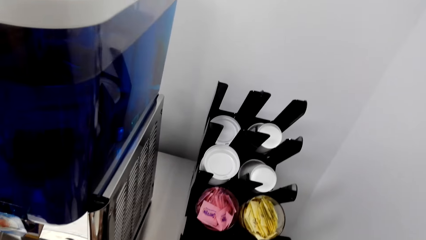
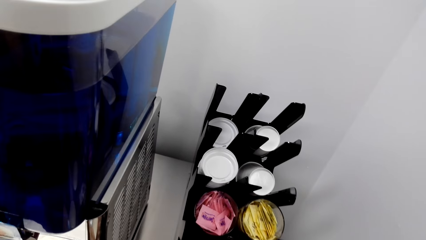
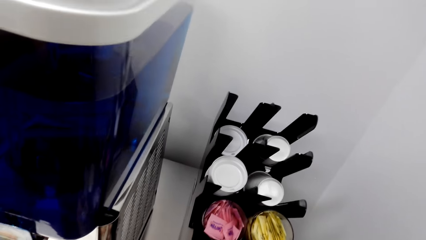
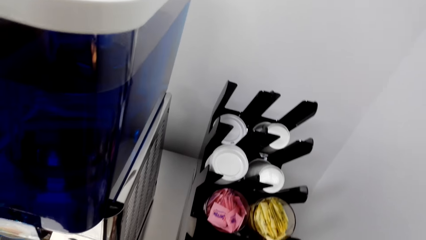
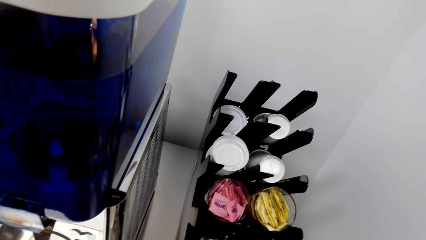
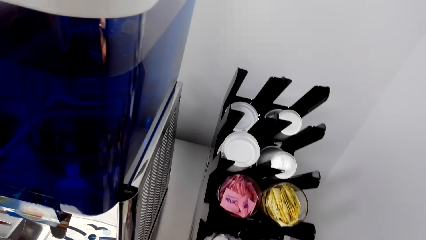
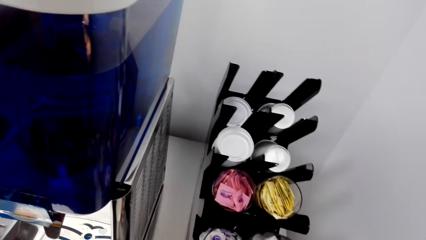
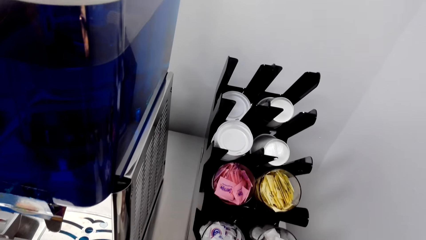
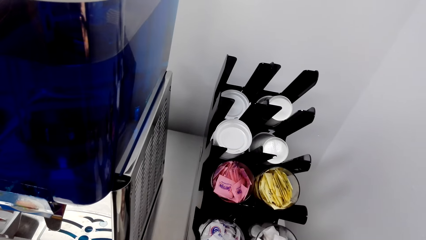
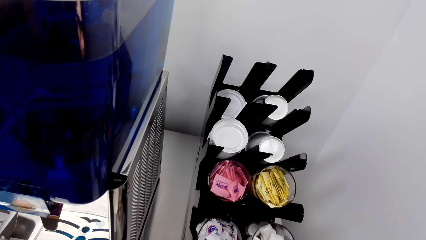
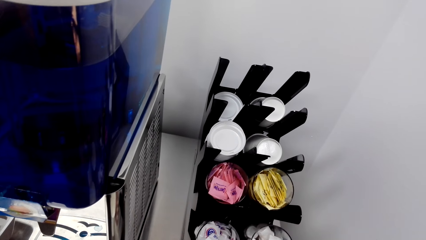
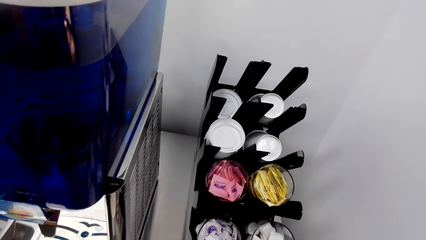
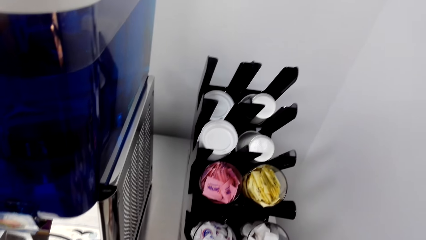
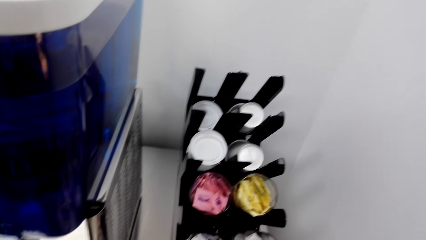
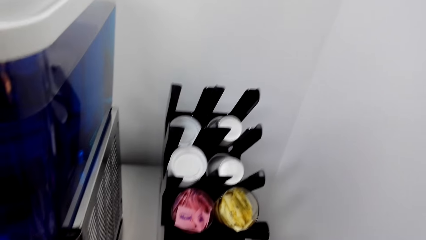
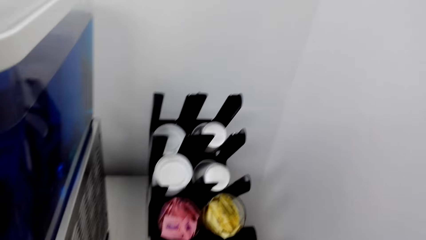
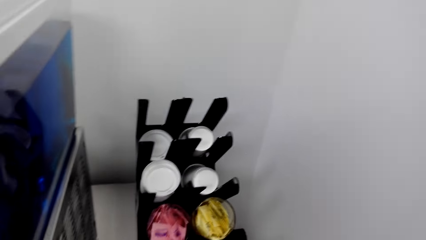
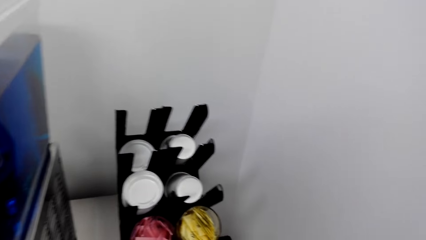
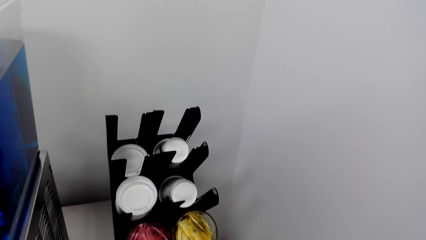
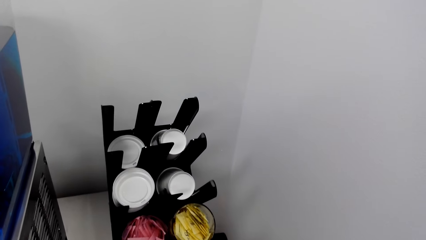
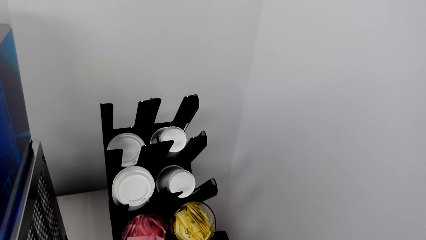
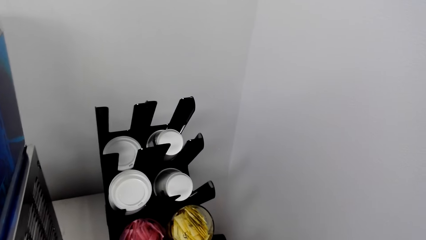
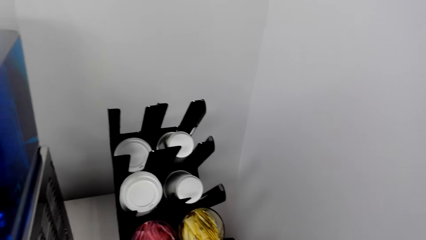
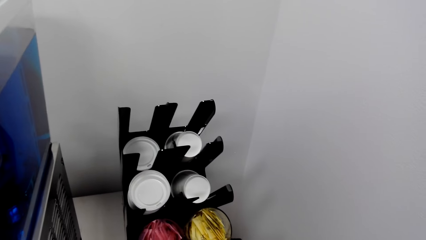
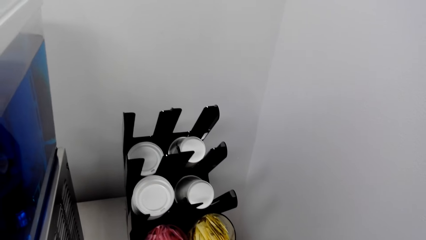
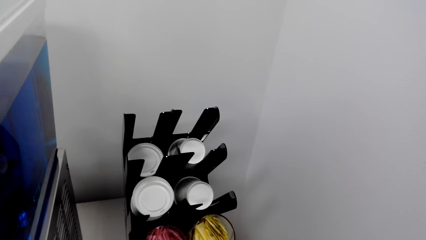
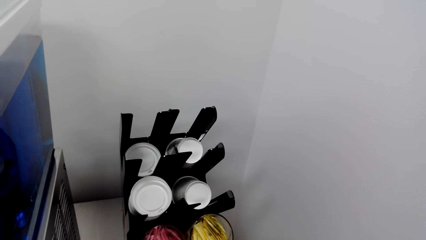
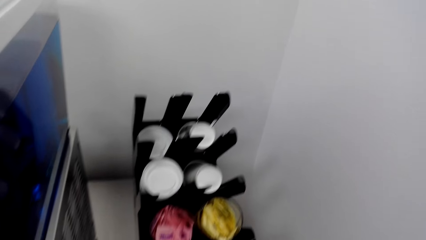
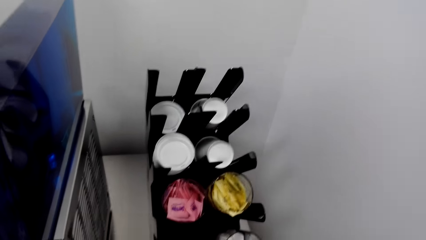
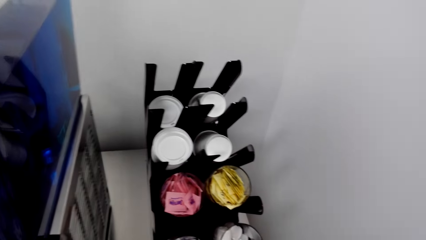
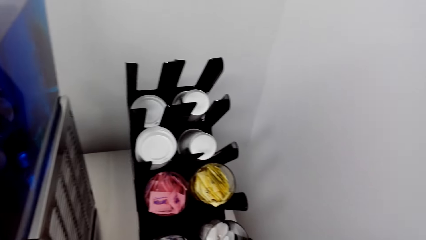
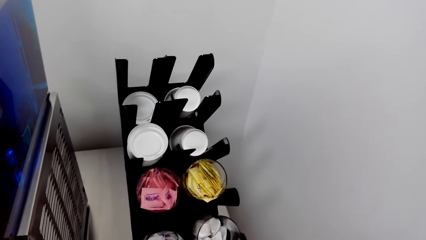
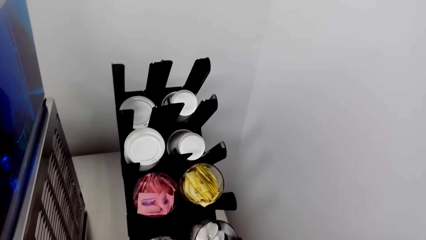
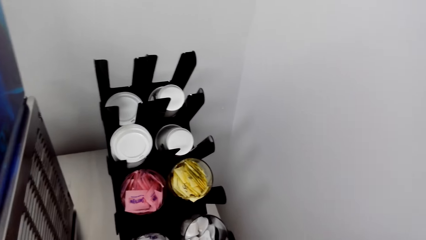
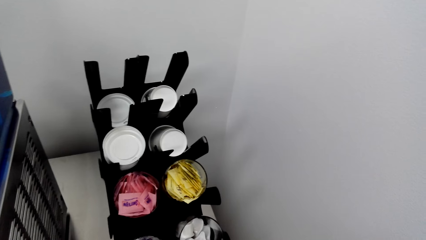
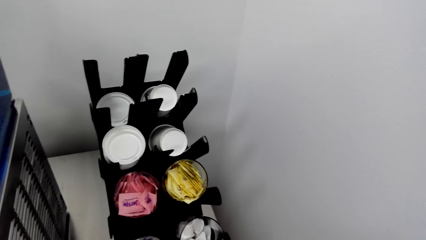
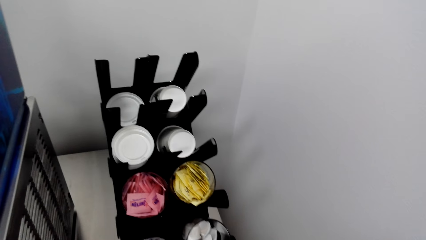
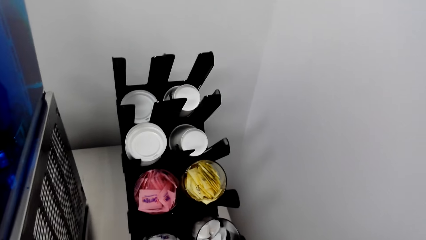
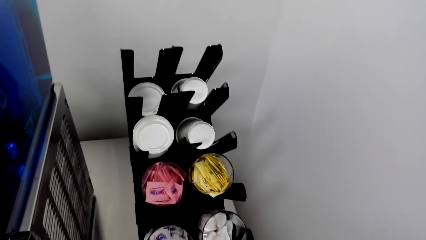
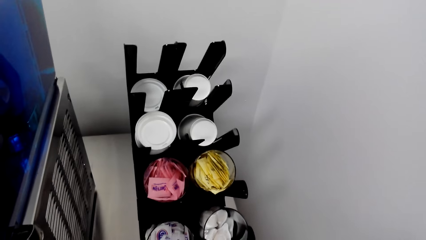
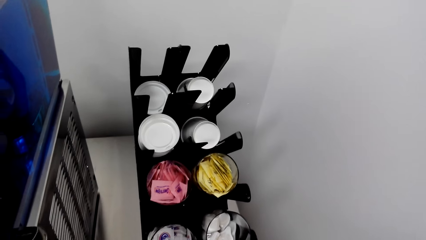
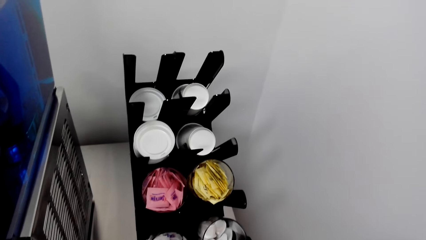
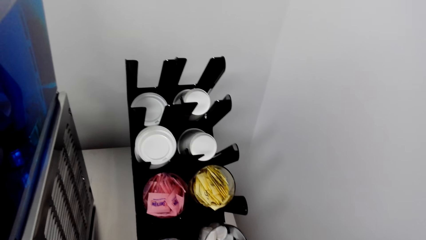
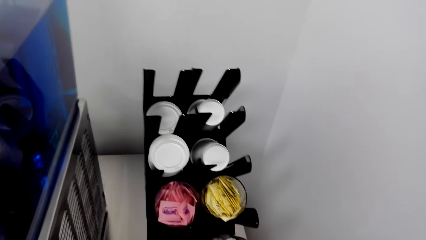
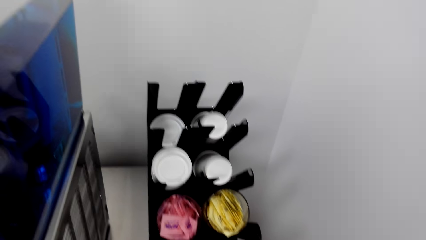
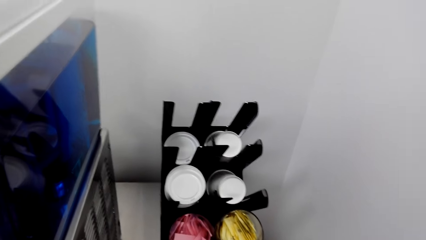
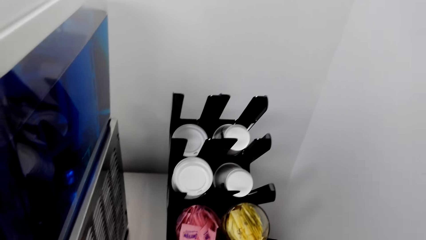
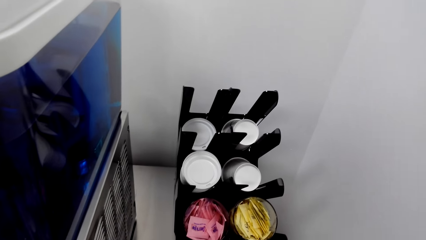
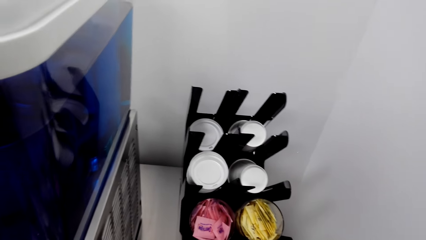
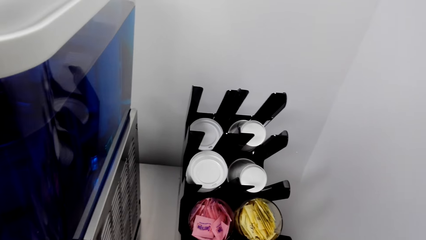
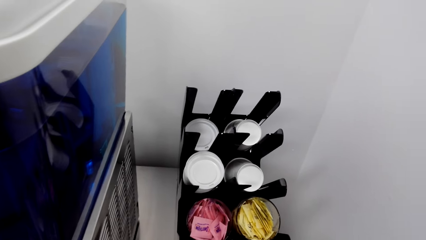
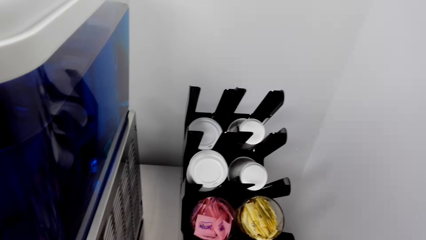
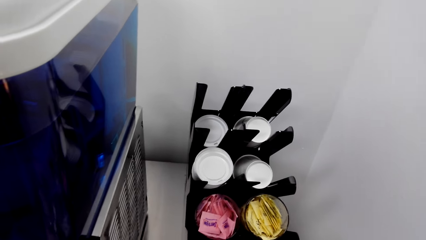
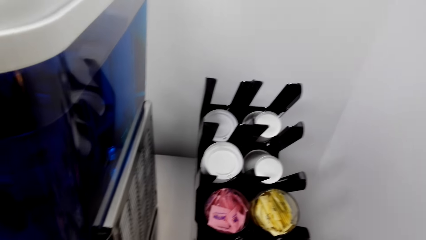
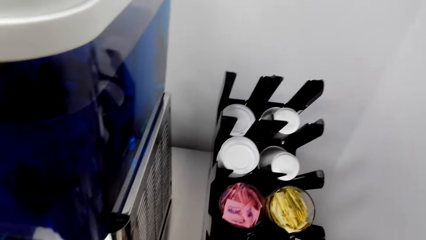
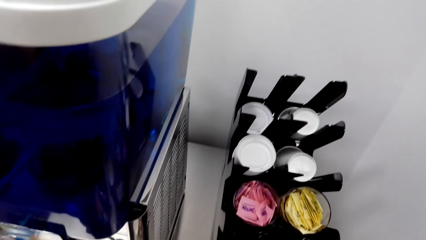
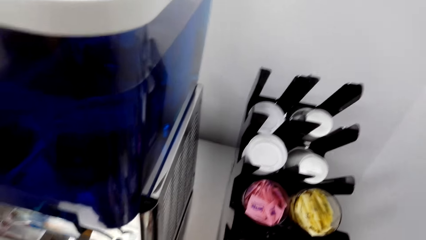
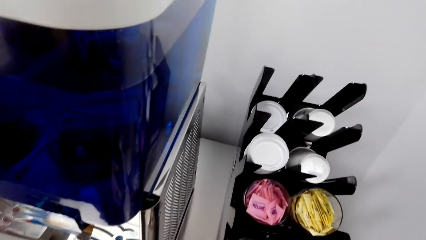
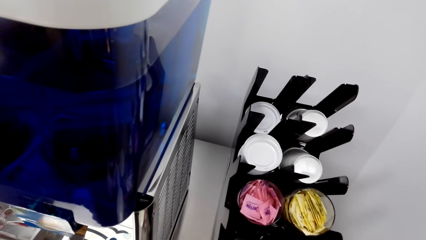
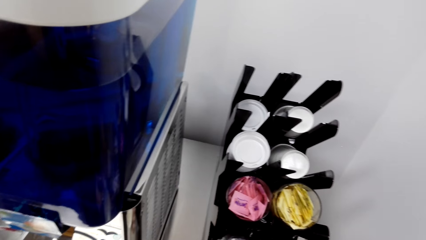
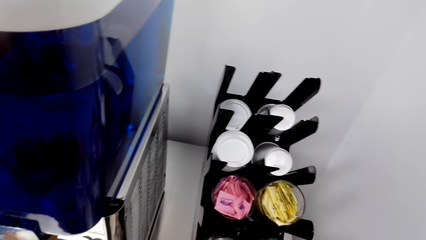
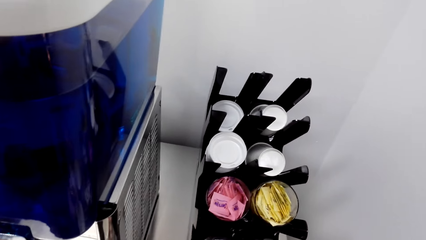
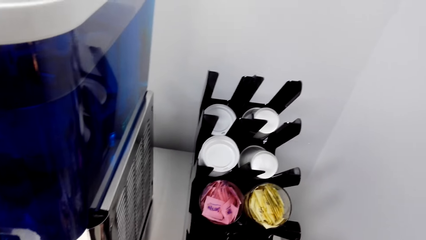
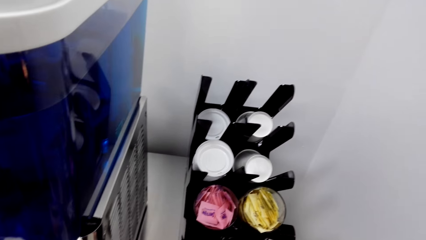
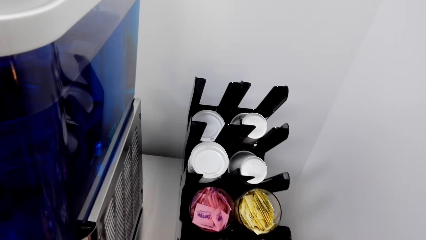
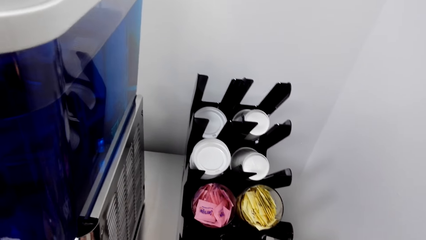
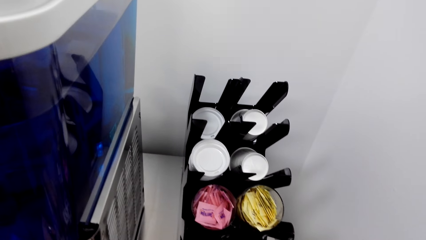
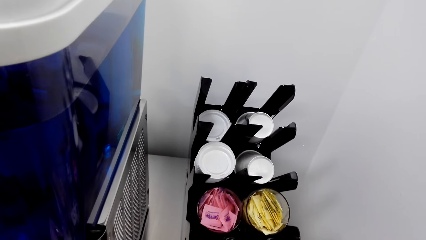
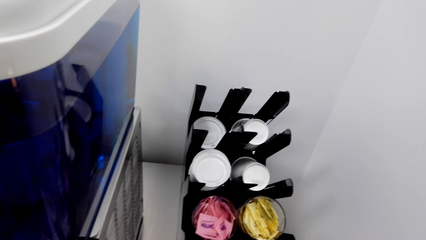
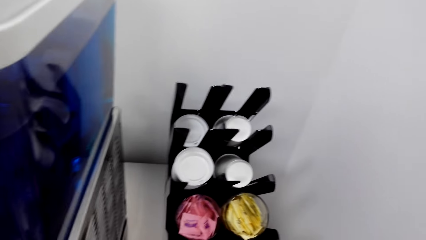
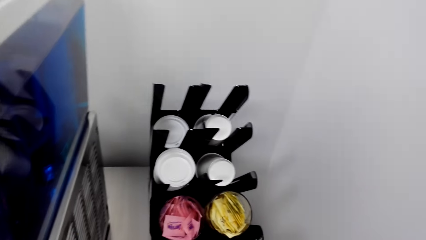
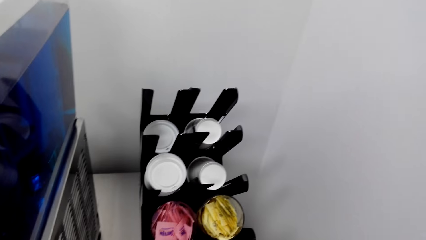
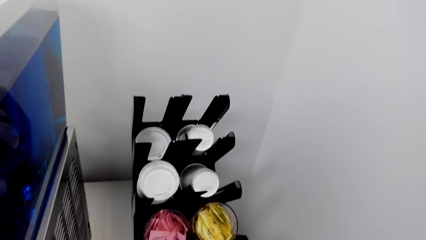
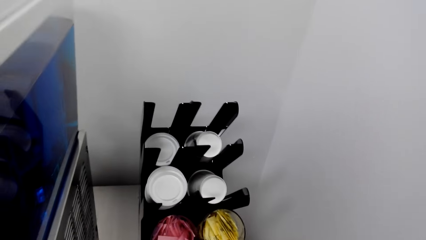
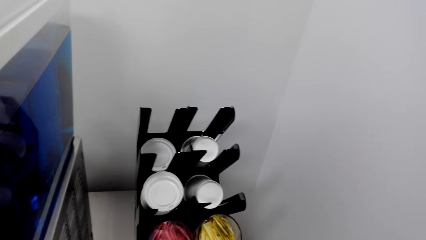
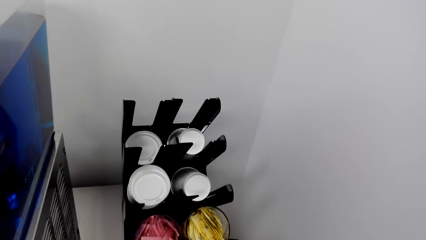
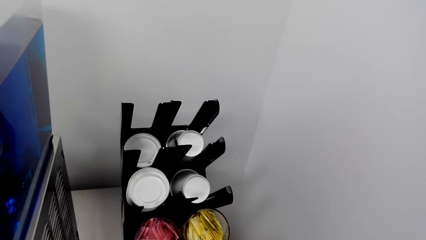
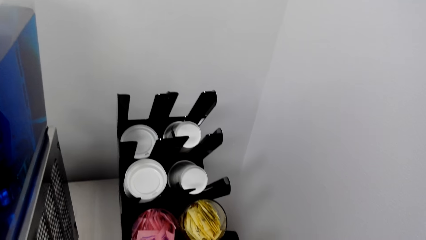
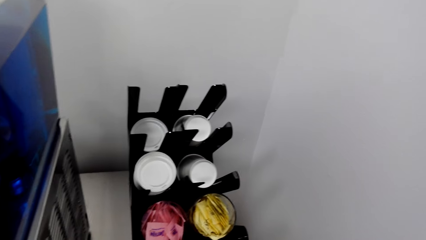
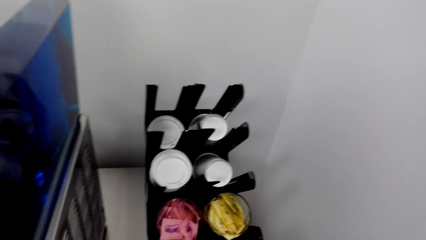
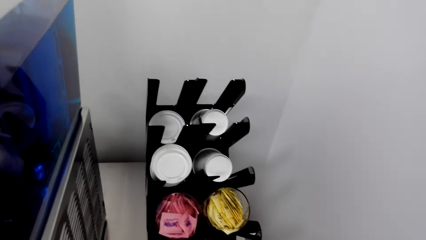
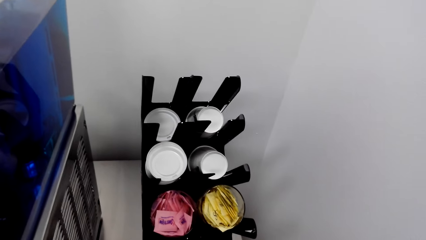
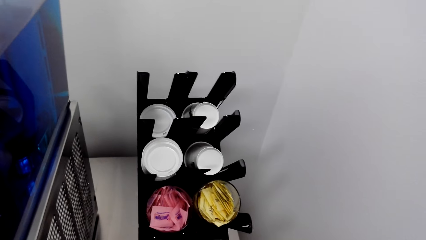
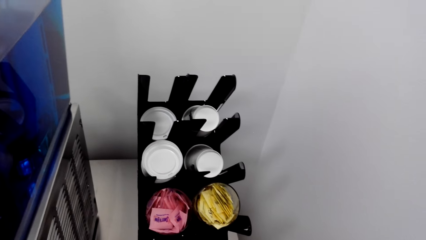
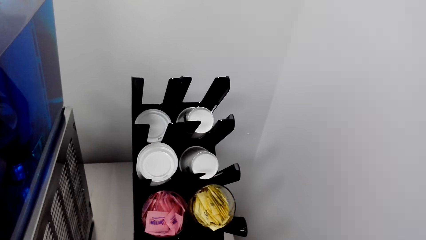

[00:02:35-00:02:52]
The camera wearer shakes a coffee bag.
